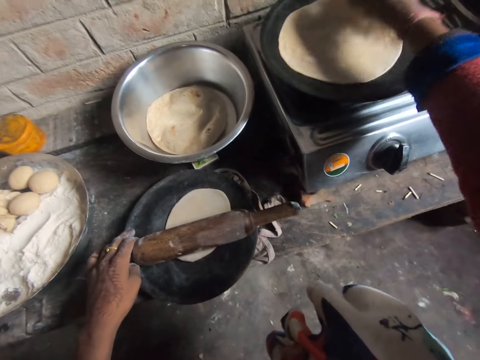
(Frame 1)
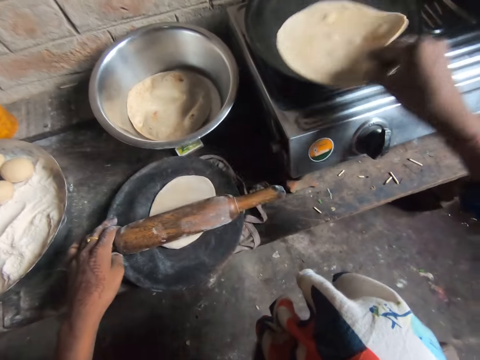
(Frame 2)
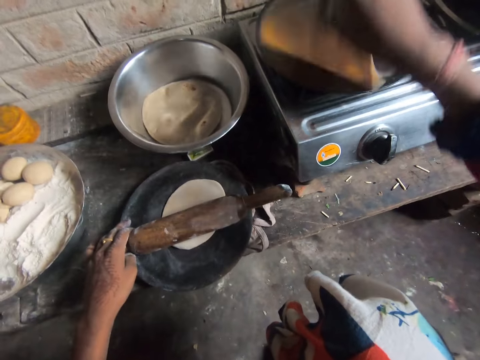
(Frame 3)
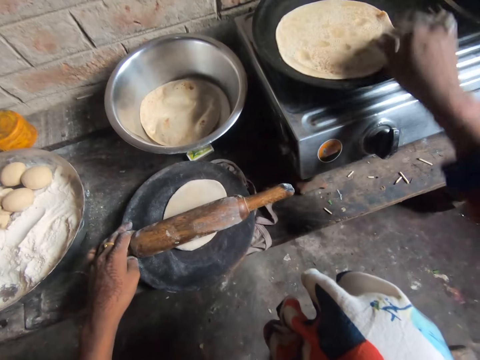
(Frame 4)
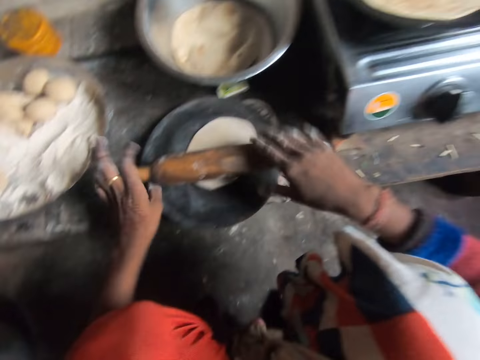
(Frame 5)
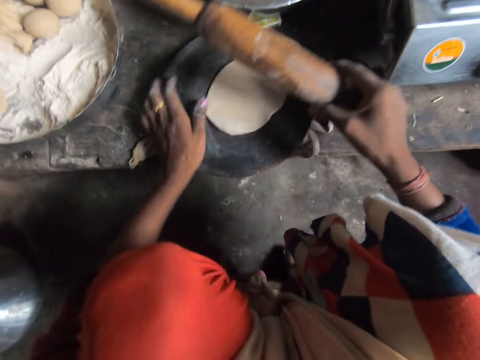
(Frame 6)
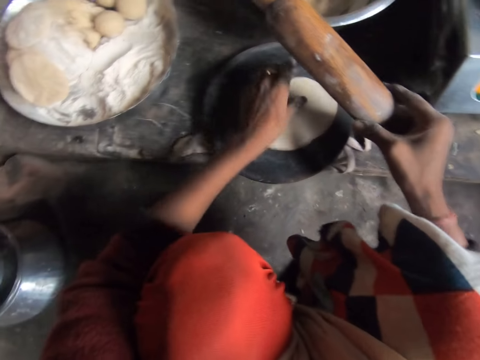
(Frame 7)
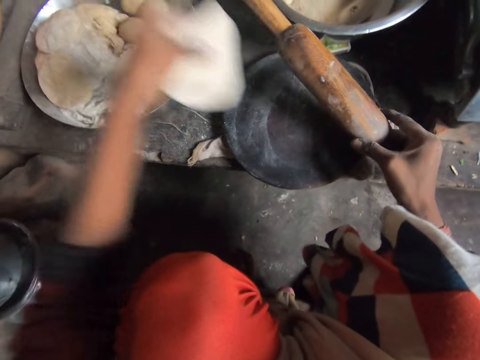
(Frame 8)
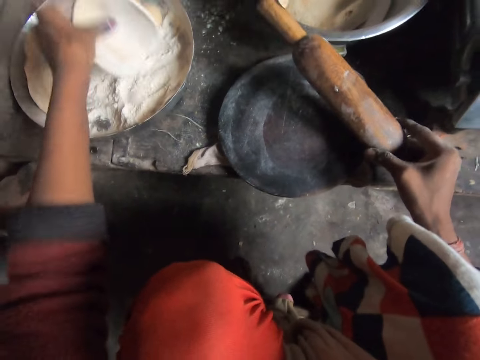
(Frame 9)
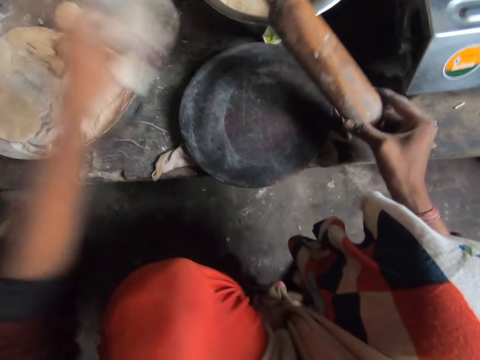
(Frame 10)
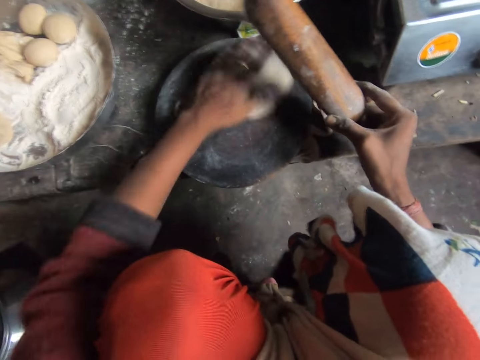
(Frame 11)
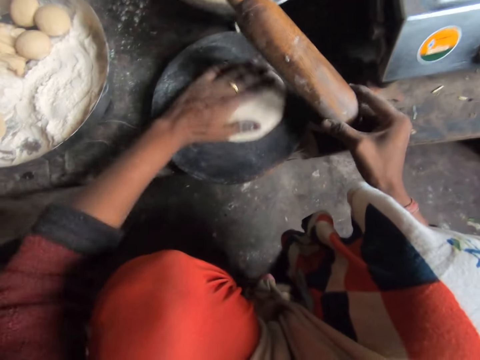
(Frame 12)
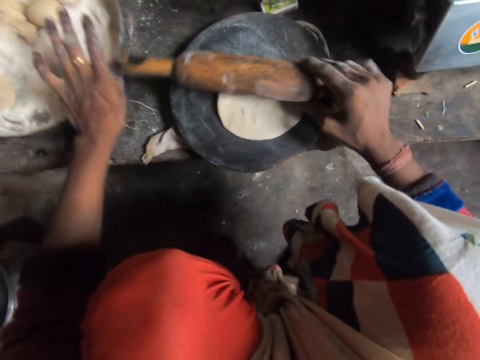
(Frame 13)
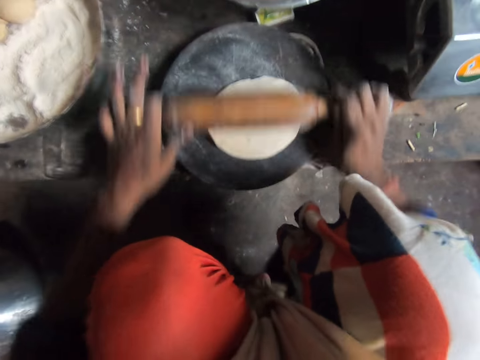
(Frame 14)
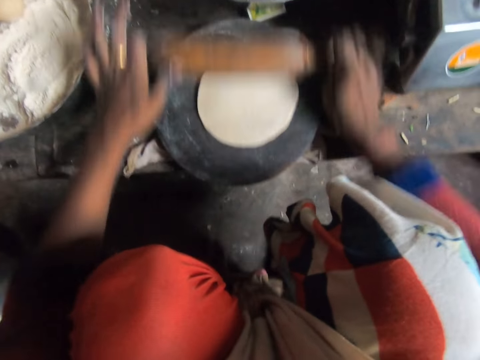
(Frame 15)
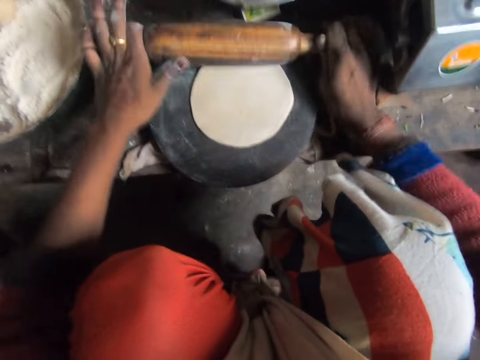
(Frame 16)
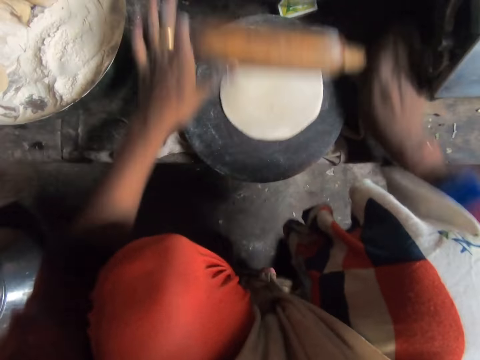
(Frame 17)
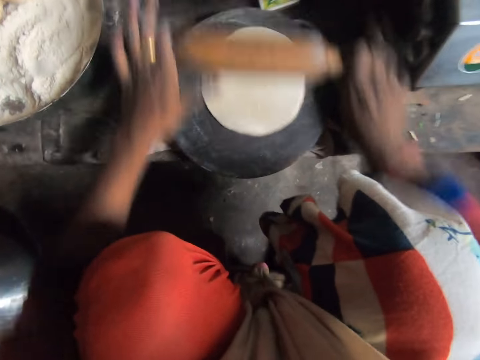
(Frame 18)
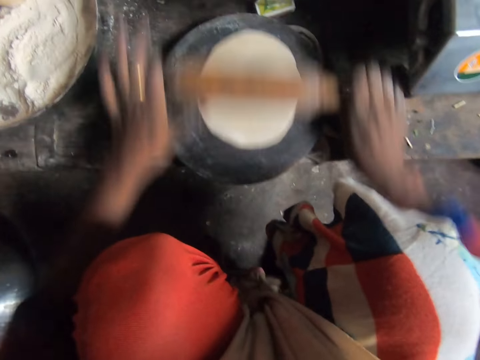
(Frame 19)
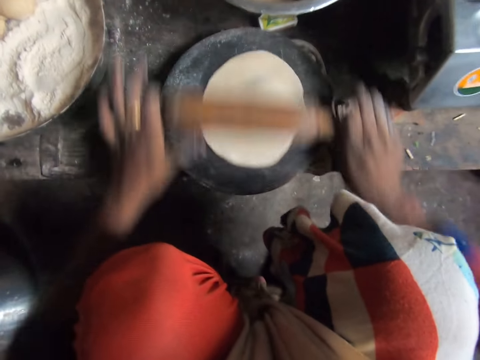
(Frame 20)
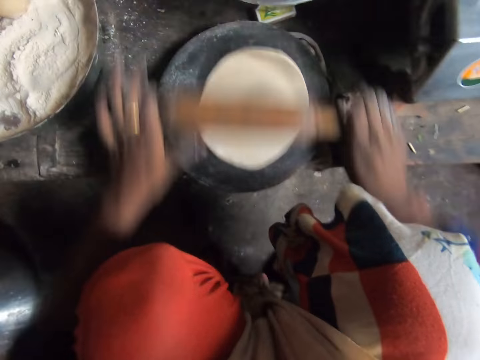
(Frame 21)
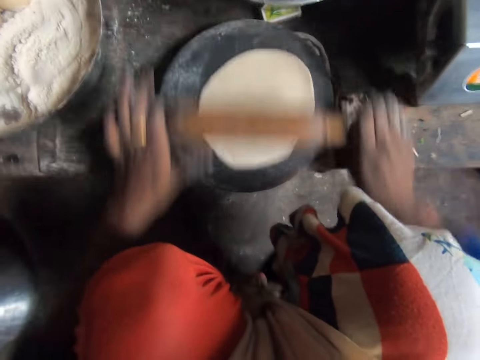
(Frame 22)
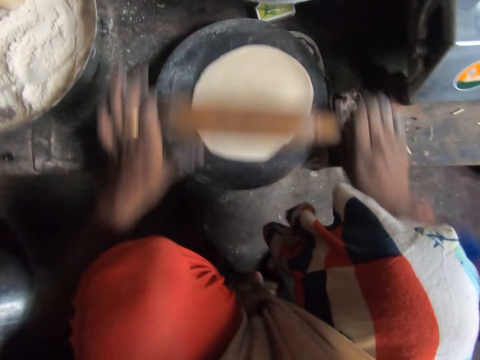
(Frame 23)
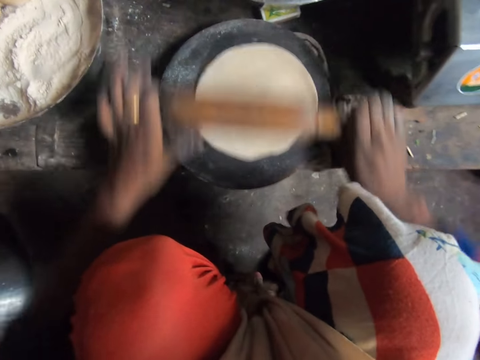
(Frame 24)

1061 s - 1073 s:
The camera wearer flips the dough on the pan. They pick up a dough from the tray. They place the dough on the flour. They put flour on the dough. They drop the dough on the wood. They move the dough and rub the dough. They move the tray. They flatten the dough with the rolling pin.

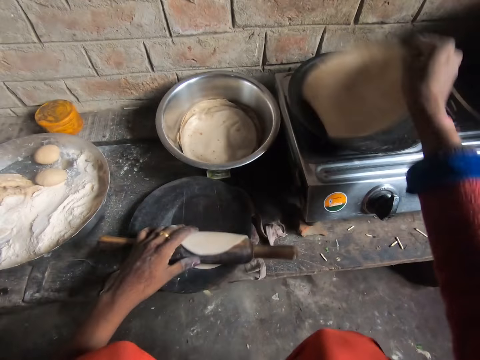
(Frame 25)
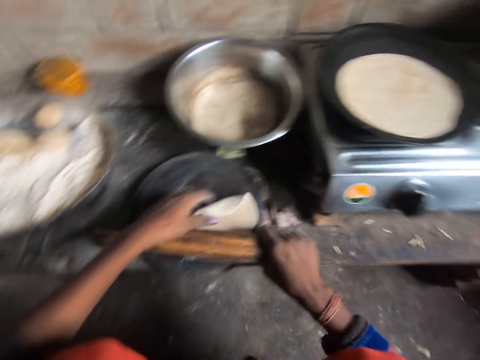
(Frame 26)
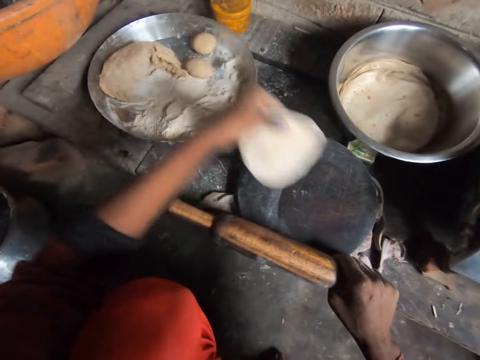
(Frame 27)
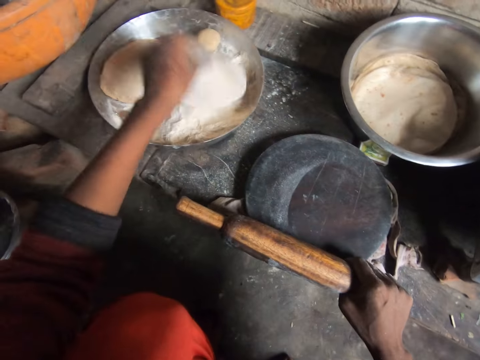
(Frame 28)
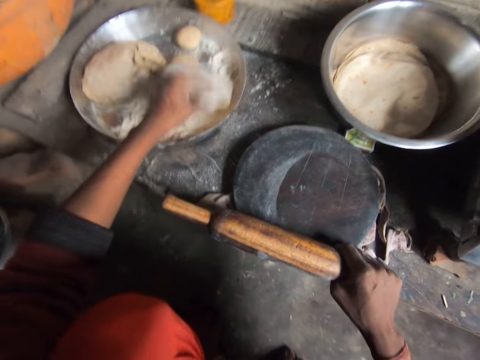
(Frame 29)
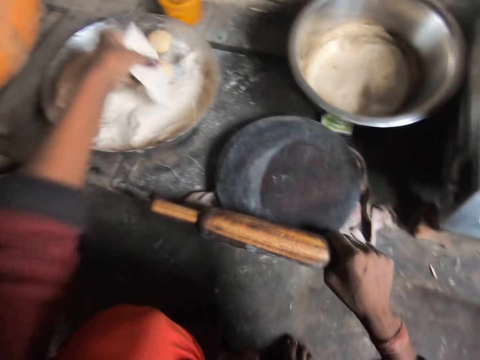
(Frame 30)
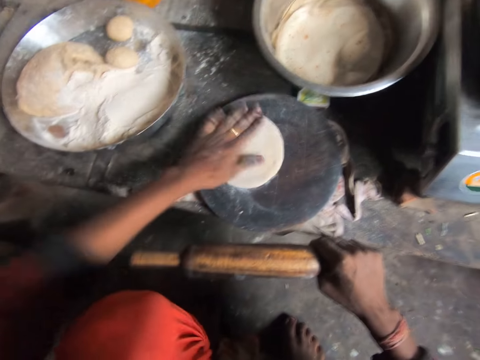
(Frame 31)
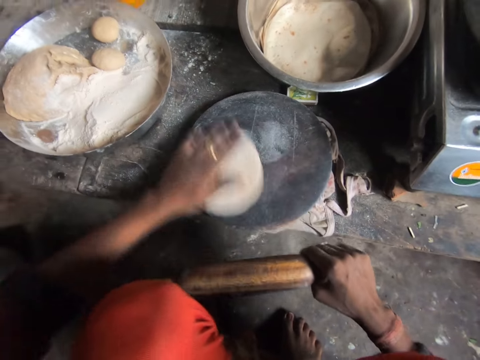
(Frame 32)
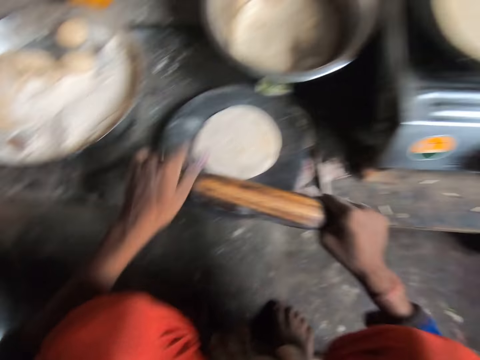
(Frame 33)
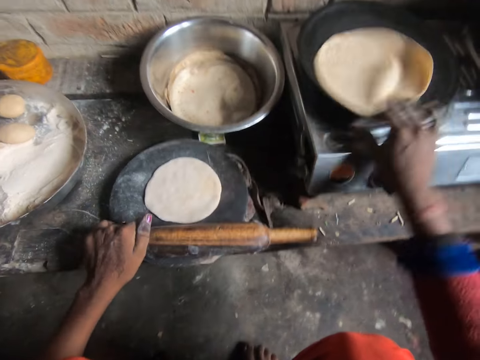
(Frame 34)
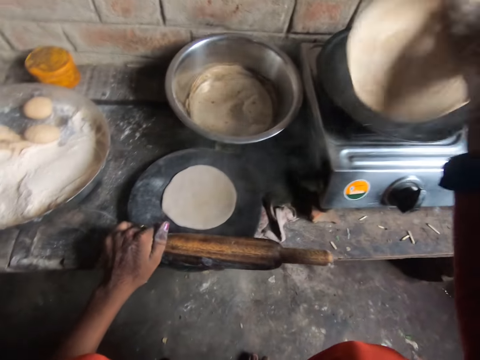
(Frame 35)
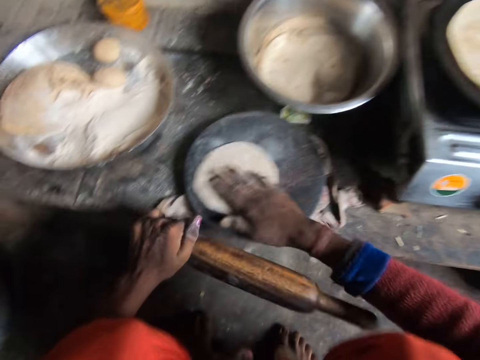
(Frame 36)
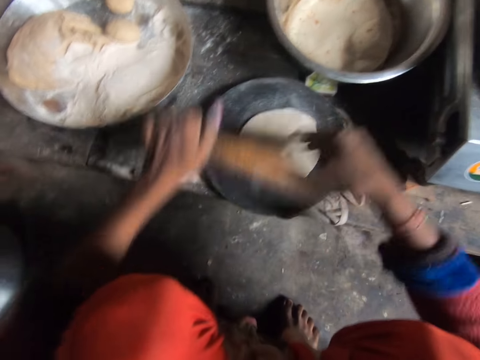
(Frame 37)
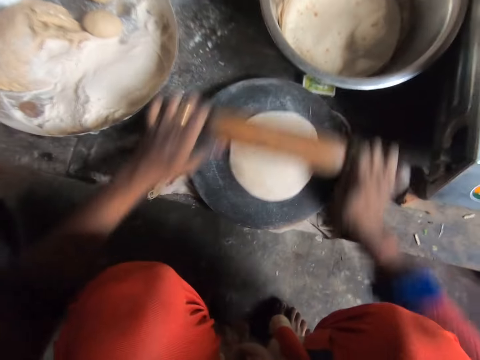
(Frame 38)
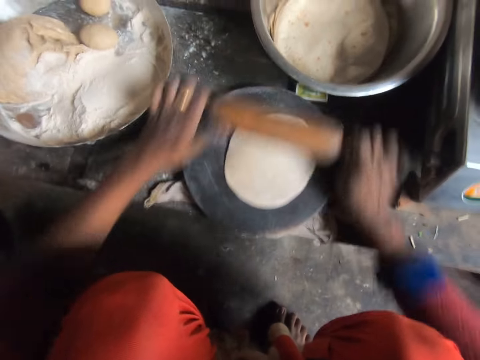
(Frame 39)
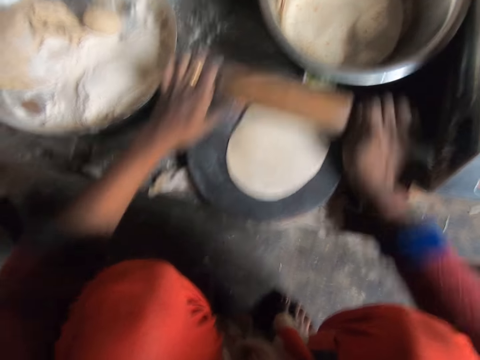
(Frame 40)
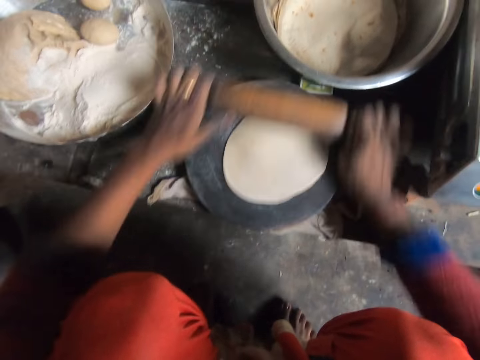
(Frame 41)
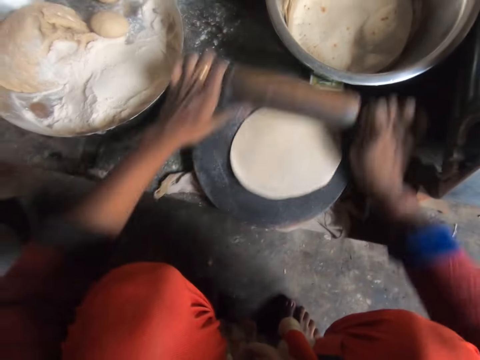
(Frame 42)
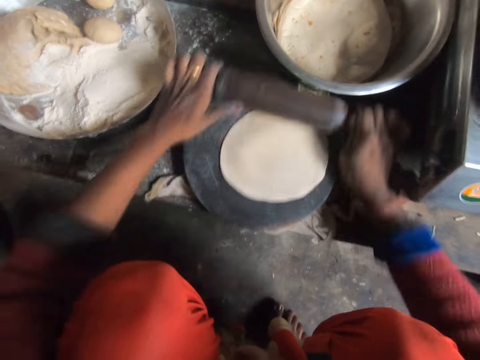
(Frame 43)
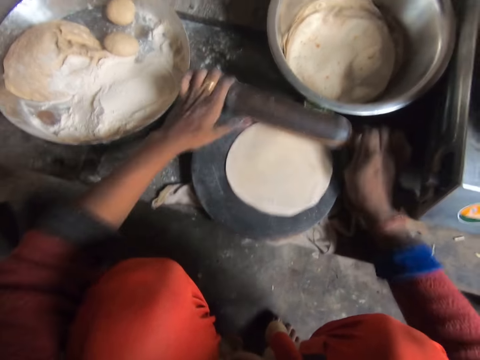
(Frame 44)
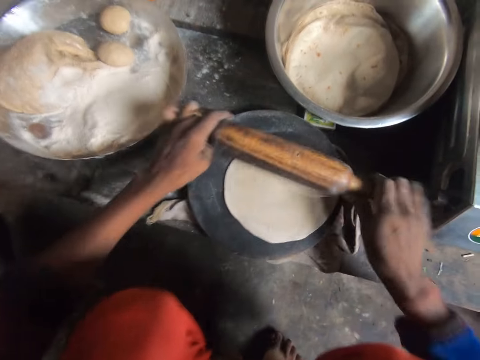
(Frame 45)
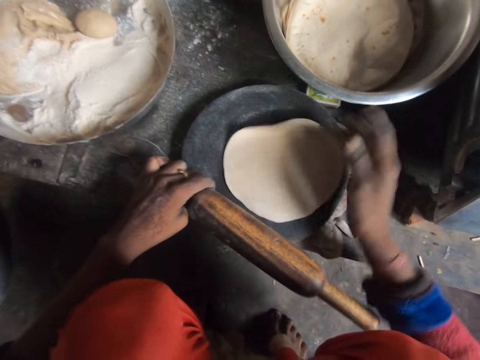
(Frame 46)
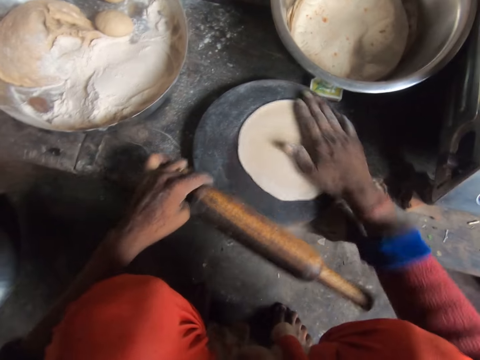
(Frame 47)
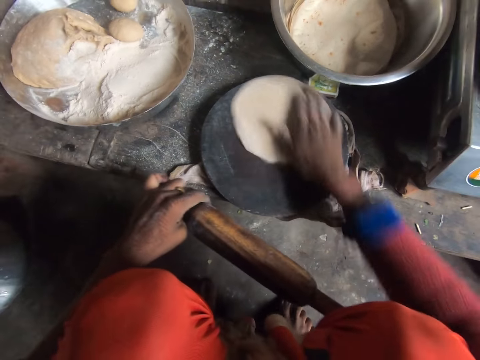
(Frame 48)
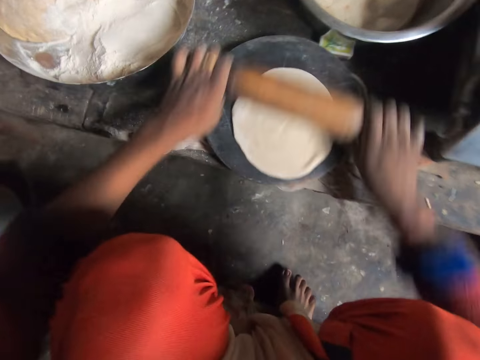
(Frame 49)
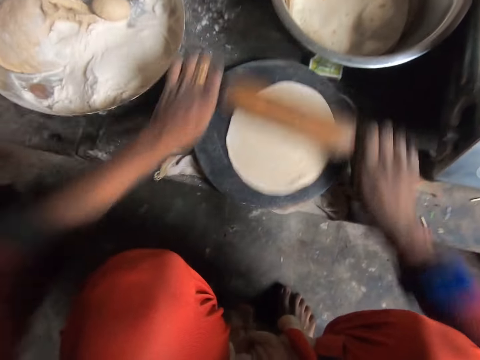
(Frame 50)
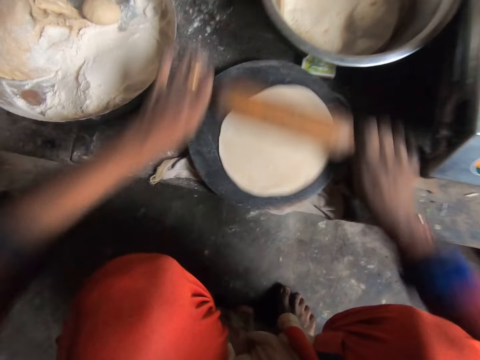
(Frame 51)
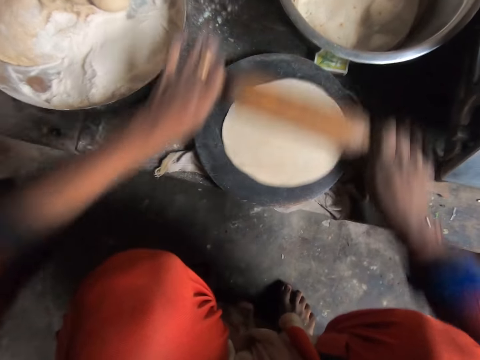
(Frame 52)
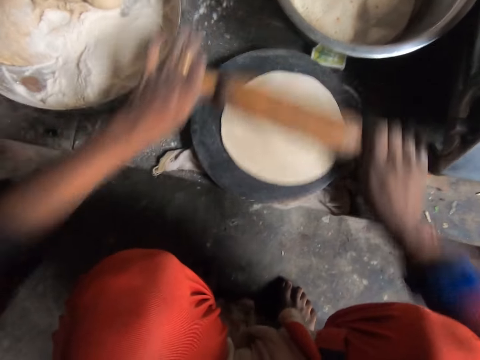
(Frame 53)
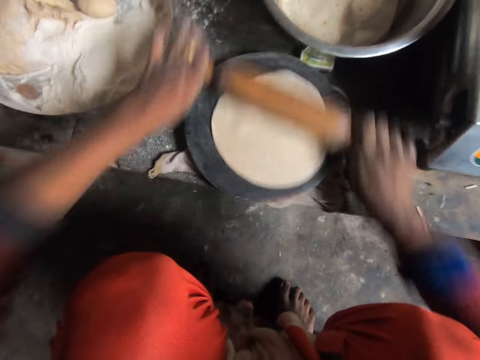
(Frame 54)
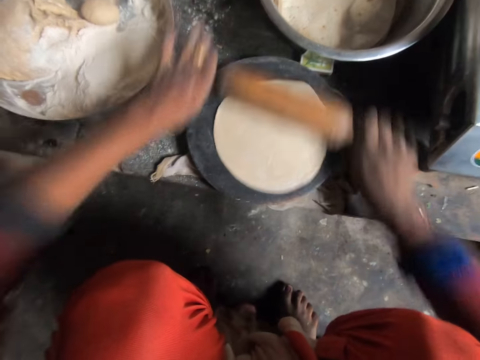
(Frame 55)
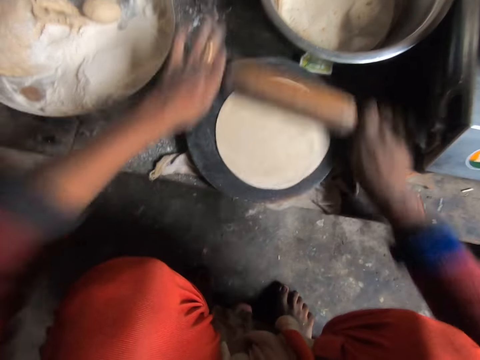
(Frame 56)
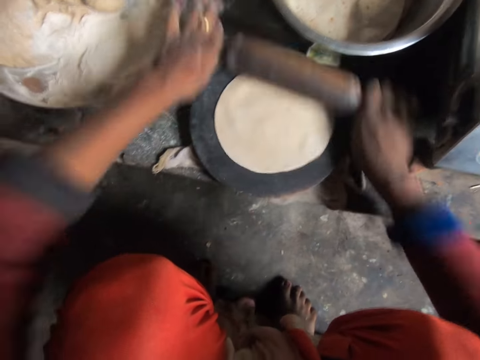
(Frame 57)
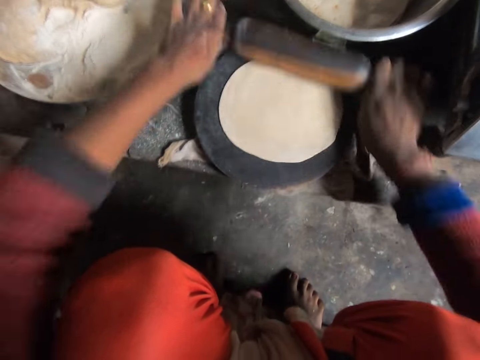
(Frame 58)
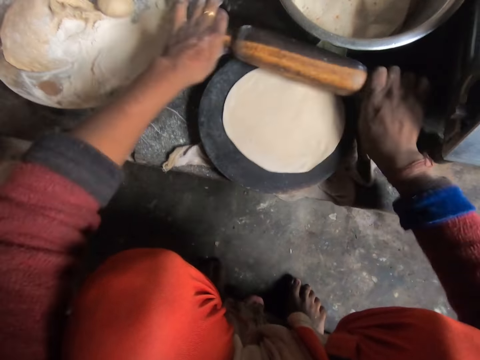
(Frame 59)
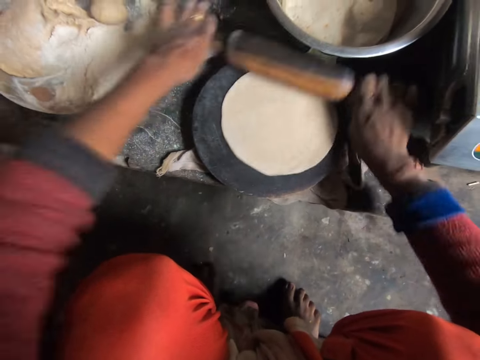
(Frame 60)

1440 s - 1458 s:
The camera wearer picks up the dough or flatbread from the wood. He puts the flatbread in the tray. He puts flour on the dough. He drops the dough on the wood. He rolls the flatbread on the rolling board. He rubs the dough on the wood. He flips the dough on the pan. He rubs the dough on the wood and rolls the flatbread on the rolling board. He flattens the dough with the rolling pin. He adjusts the dough. He rubs the dough on the wood. He holds the flatbread with his right hand. He flattens the dough with the rolling pin.
